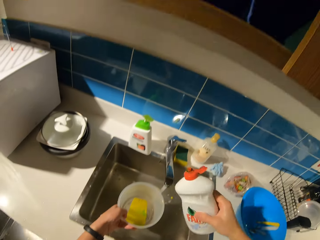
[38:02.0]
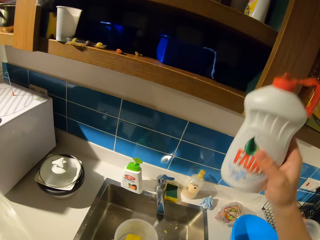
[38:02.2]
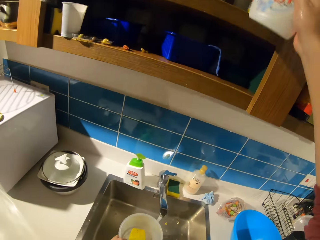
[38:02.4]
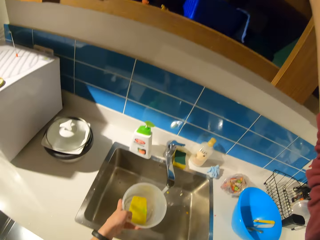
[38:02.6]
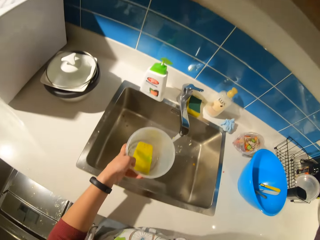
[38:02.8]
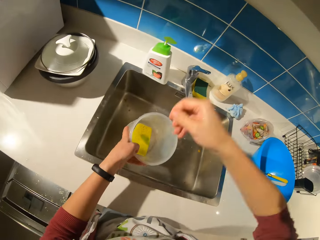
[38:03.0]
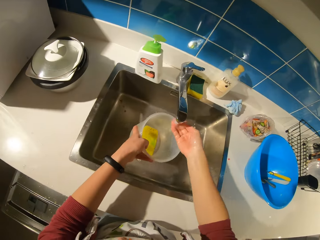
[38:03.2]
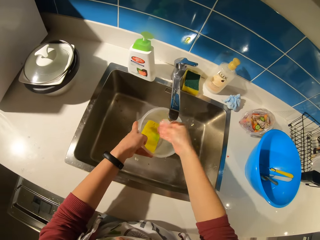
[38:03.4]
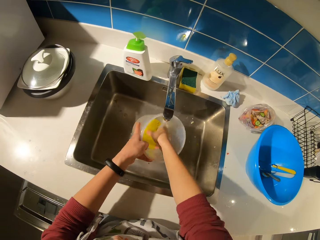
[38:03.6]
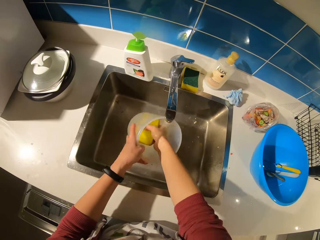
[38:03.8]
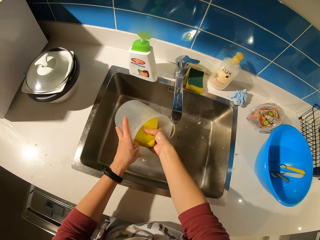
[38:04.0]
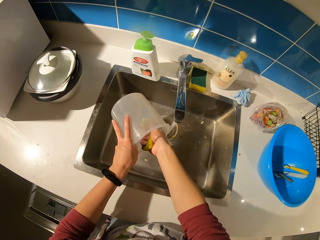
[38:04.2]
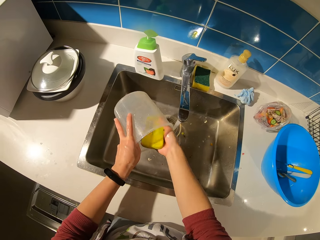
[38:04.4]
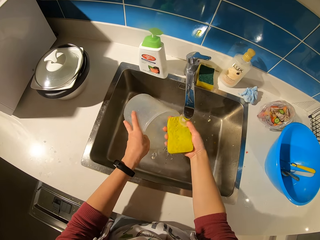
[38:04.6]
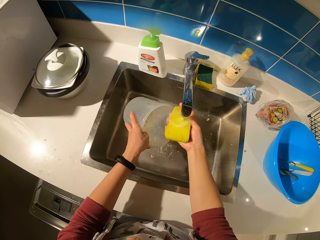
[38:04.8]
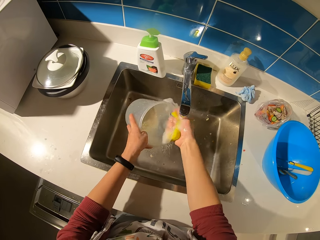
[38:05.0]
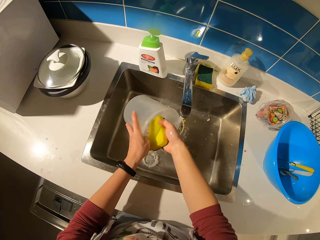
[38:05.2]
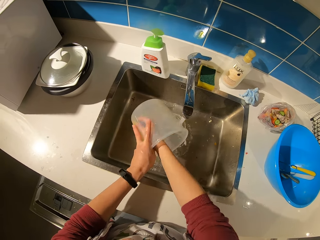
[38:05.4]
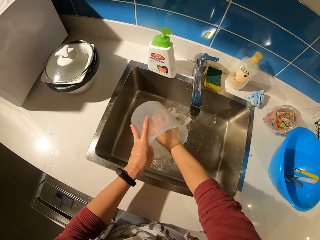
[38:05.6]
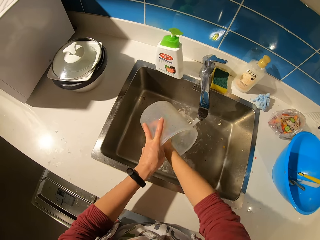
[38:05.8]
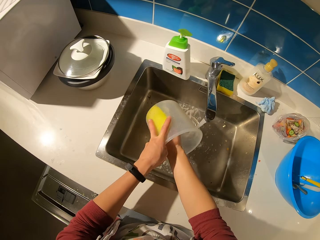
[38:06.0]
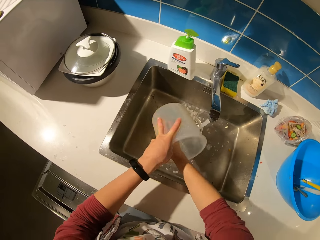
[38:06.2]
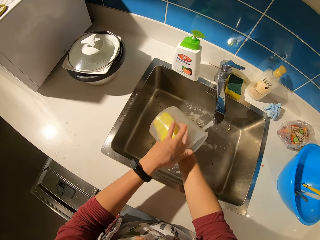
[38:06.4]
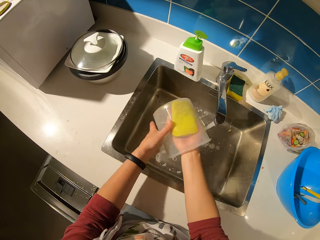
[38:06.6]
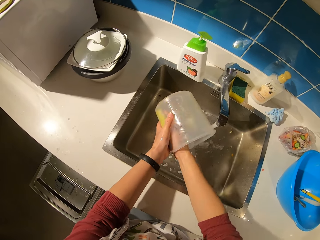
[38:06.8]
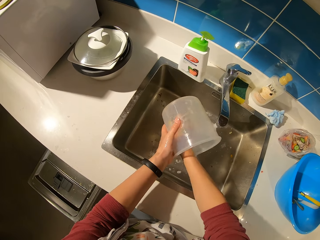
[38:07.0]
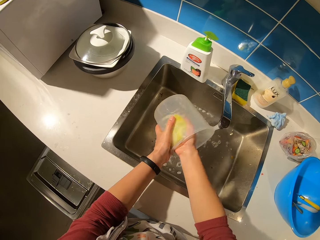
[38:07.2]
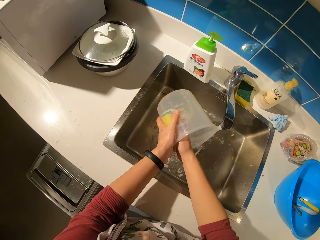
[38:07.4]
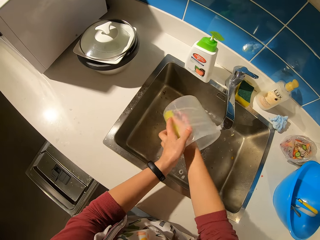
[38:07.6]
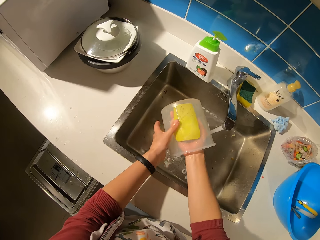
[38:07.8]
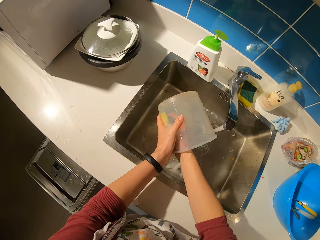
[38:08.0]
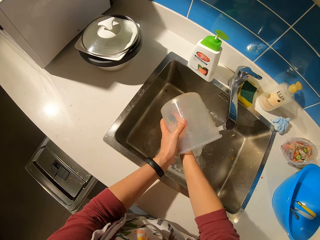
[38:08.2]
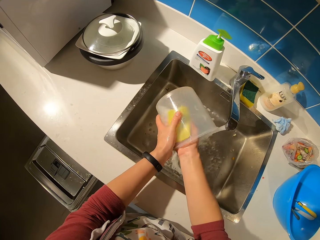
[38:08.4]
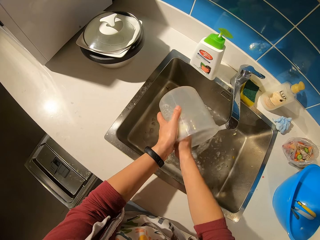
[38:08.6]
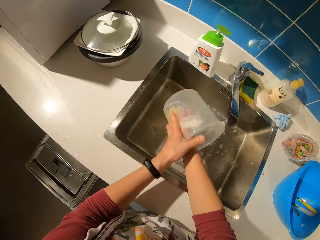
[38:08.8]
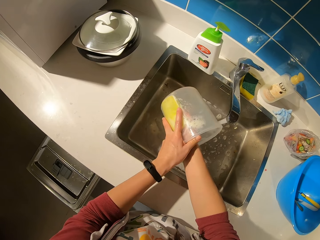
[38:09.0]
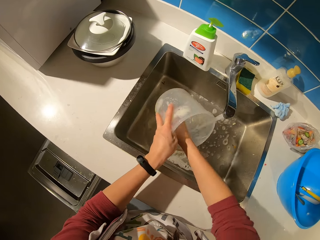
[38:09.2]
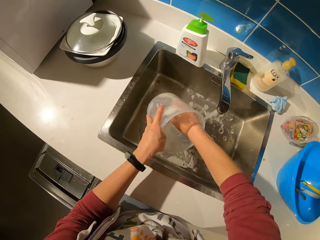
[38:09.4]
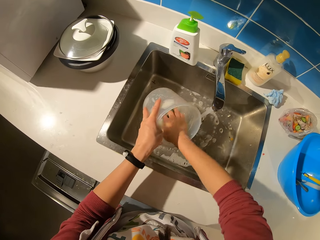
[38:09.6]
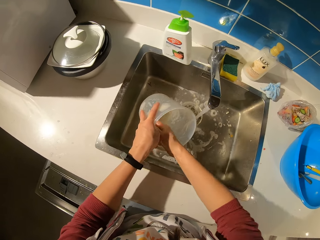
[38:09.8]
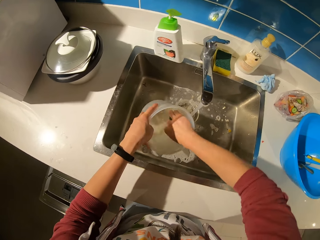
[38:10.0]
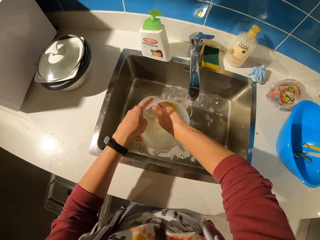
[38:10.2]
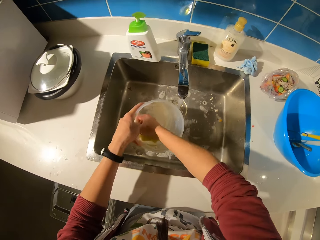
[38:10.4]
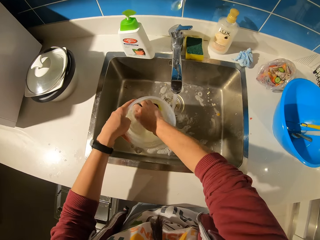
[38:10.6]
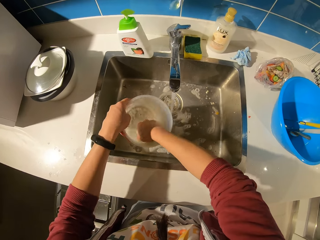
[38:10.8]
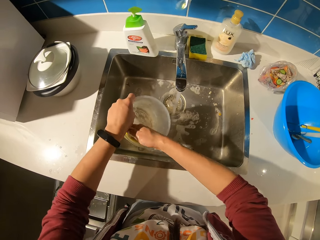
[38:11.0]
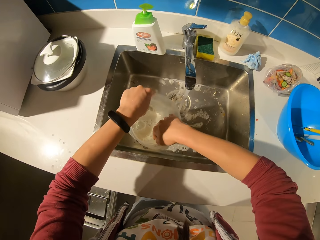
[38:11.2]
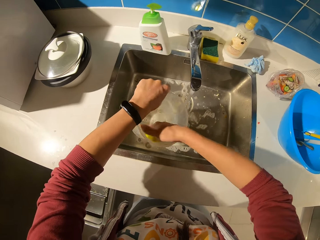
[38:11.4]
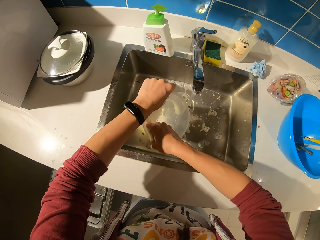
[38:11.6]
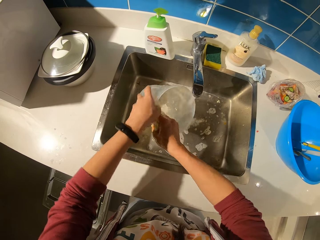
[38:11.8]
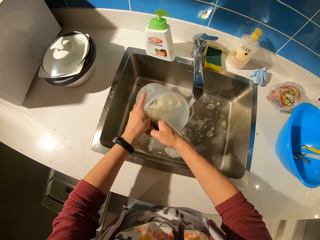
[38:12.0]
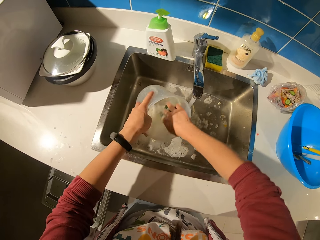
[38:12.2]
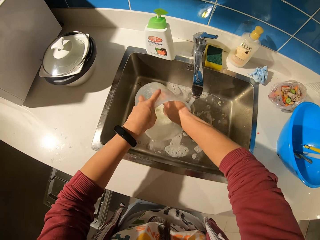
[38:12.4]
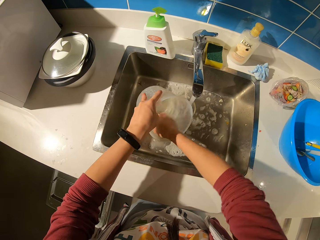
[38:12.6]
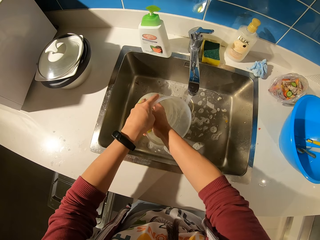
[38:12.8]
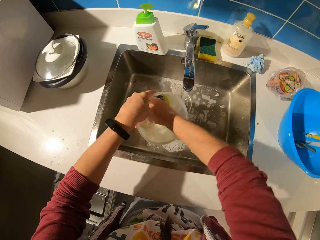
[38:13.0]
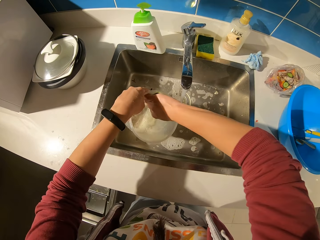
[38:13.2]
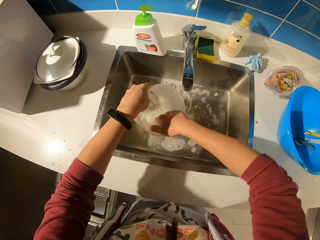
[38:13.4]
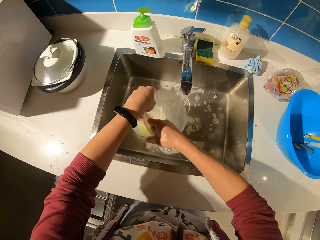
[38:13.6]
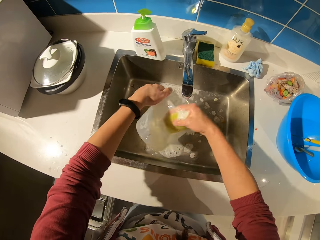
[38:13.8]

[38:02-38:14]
The camera wearer returns the liquid to the shelf. They squeeze the material. They wash the container.

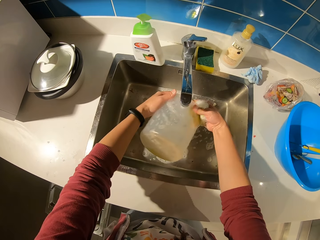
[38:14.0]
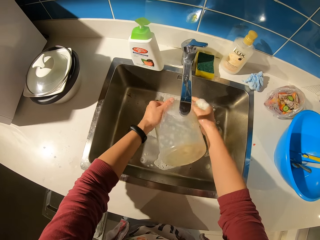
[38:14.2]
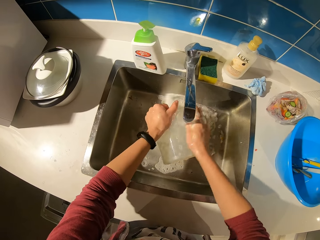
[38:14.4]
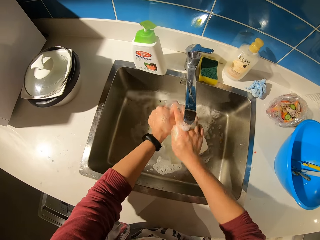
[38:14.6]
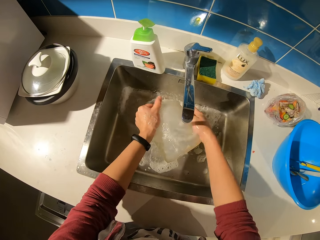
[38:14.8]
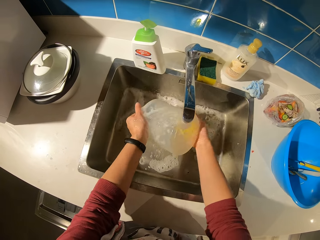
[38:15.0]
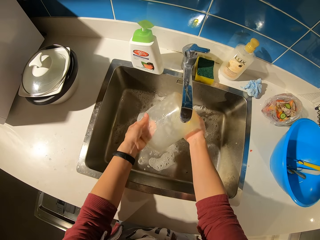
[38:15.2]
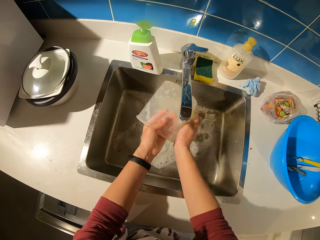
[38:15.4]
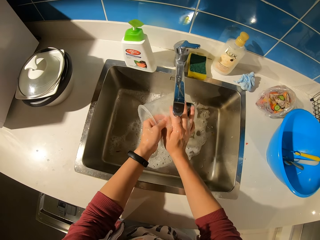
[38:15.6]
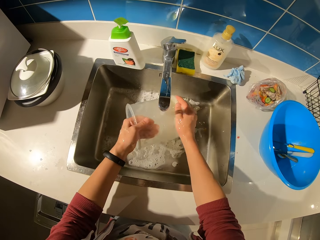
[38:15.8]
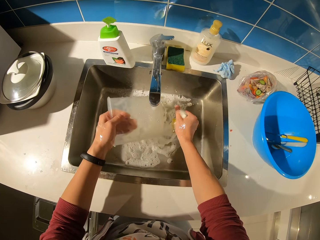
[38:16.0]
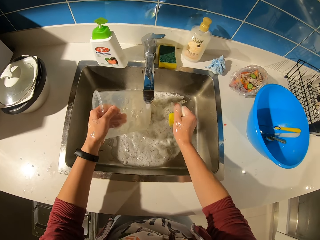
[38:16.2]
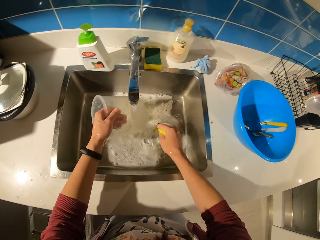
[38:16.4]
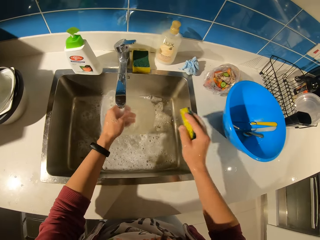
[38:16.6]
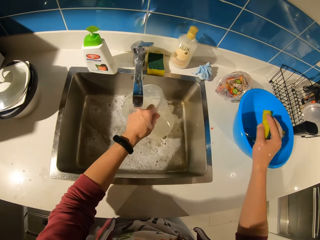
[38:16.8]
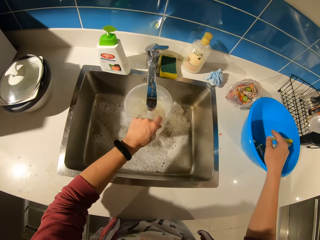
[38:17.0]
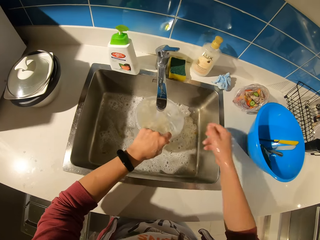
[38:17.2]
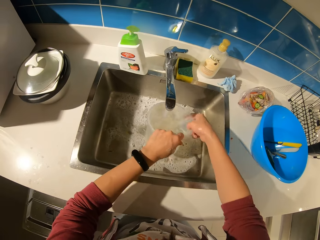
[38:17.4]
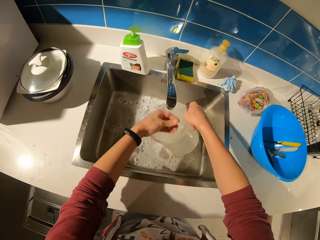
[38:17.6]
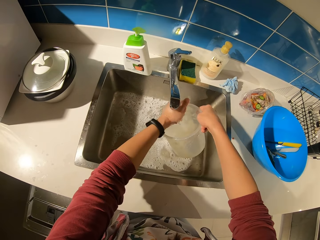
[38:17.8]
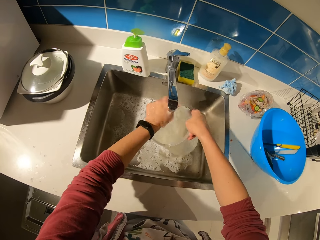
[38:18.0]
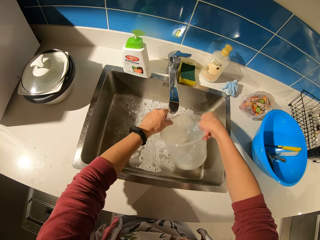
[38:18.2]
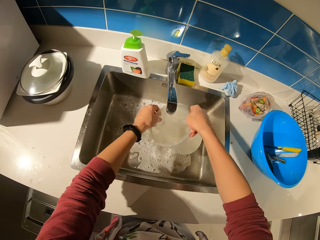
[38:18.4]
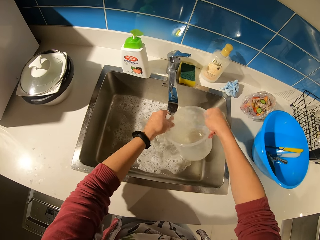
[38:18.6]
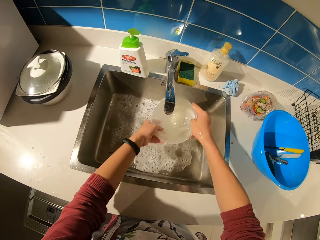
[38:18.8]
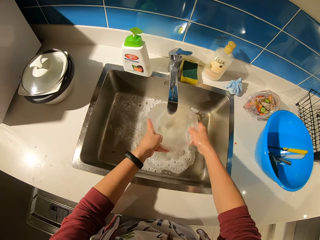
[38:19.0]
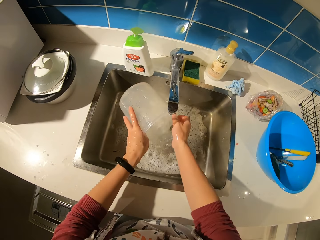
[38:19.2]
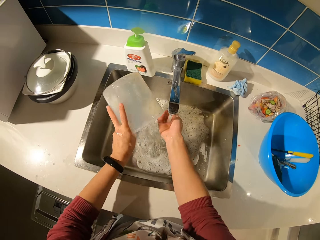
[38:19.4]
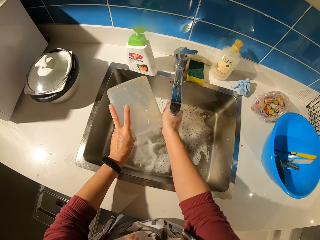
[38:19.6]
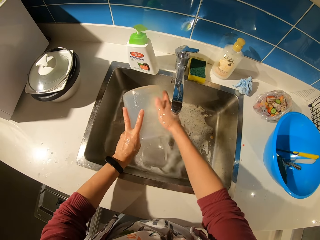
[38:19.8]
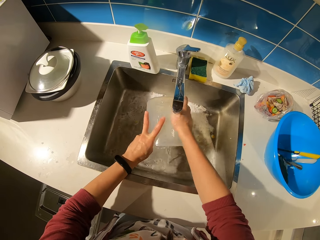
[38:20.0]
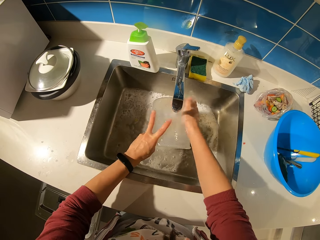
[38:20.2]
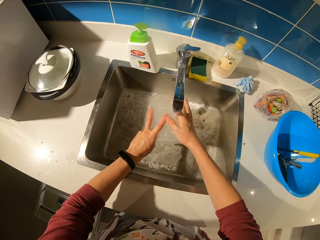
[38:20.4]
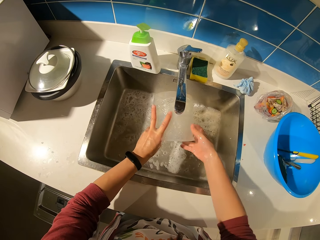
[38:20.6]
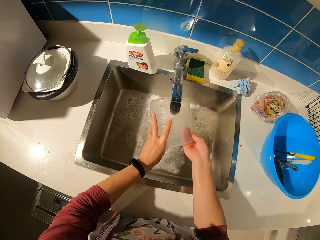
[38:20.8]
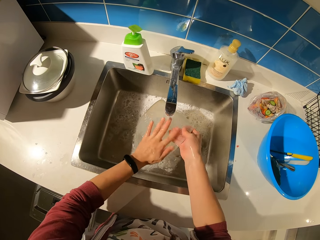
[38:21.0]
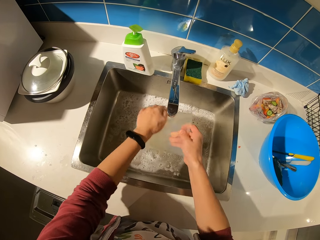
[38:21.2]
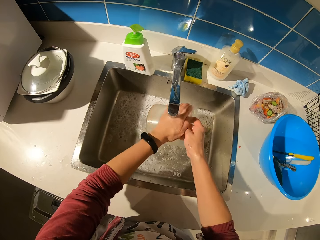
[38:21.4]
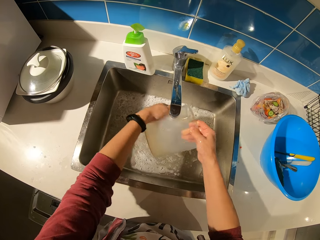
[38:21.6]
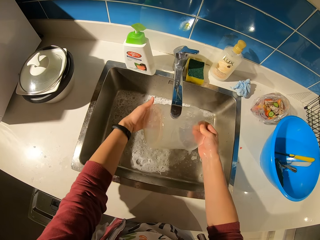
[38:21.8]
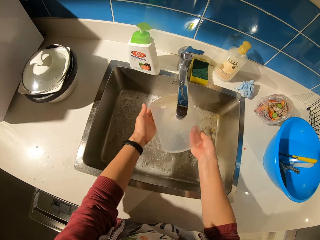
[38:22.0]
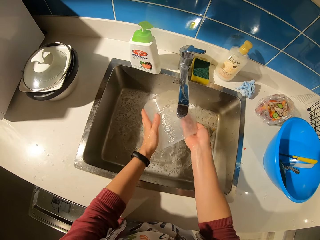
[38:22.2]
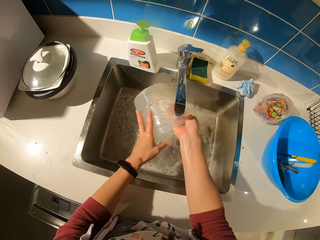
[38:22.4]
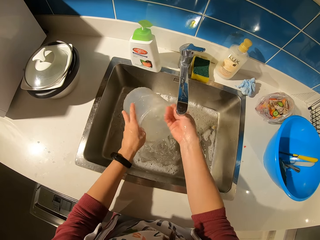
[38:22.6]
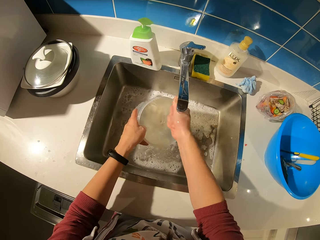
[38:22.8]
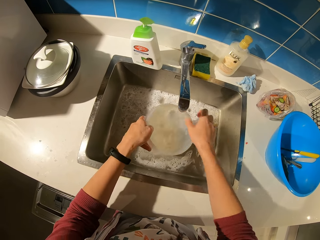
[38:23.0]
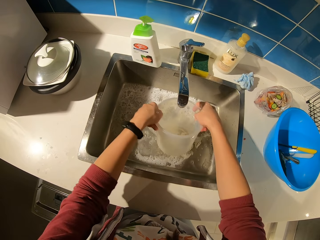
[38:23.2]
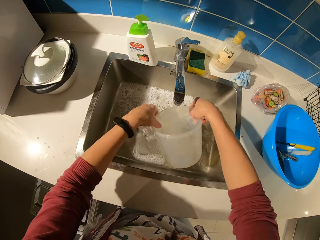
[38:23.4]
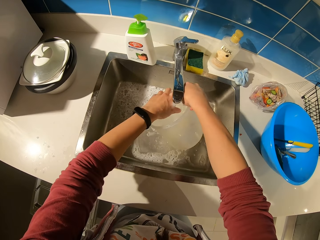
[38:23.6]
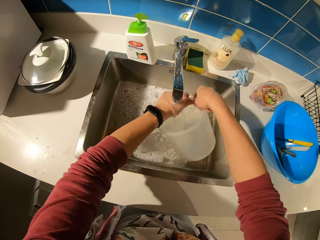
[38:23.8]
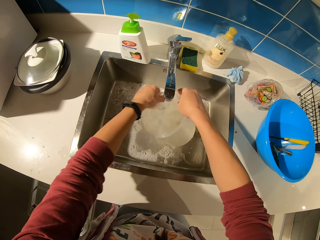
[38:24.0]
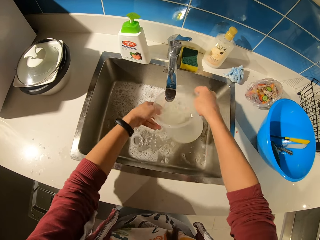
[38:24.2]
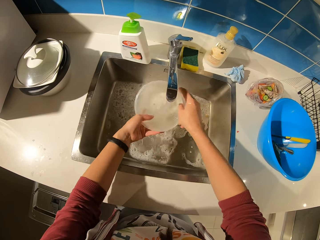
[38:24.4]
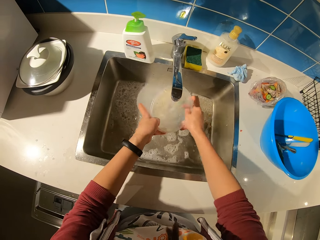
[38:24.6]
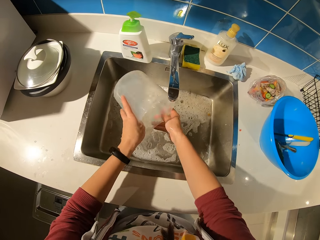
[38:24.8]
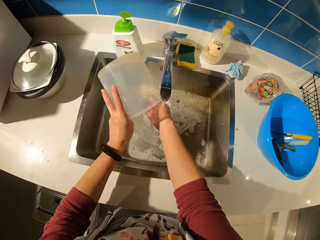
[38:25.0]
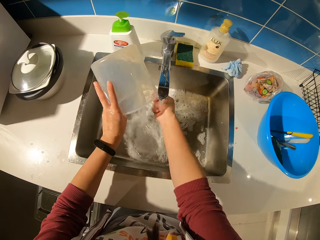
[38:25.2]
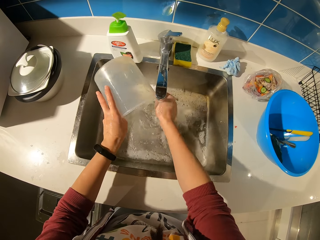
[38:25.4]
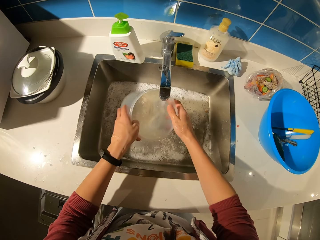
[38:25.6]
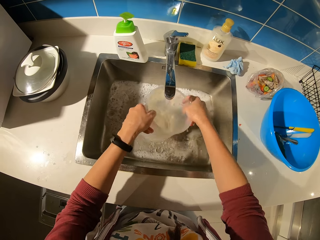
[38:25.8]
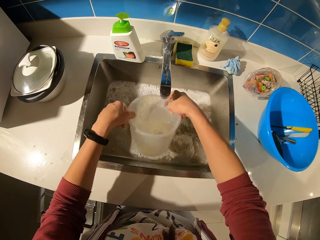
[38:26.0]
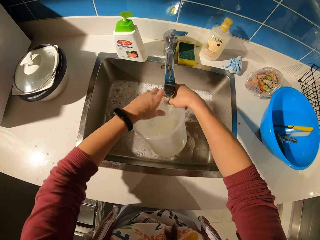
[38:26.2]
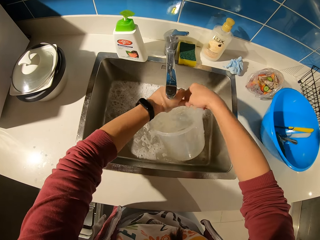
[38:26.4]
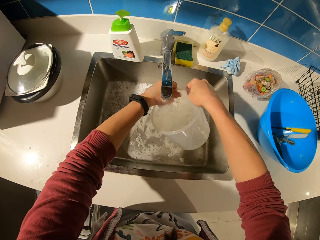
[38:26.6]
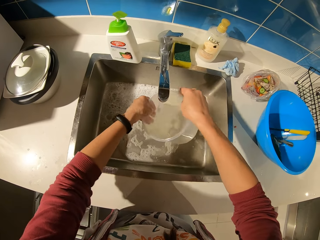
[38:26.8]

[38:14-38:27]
The camera wearer drops the scrubber inside the bowl. They rinse the container.
